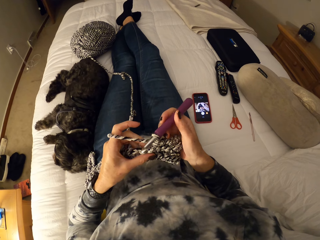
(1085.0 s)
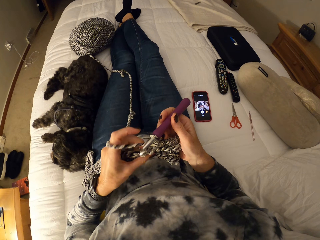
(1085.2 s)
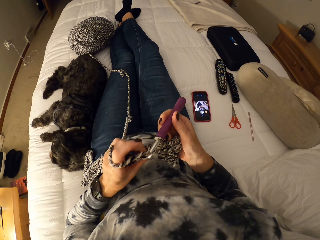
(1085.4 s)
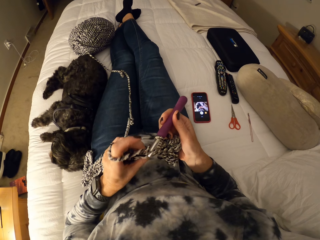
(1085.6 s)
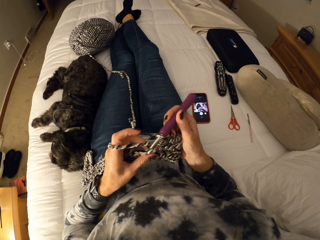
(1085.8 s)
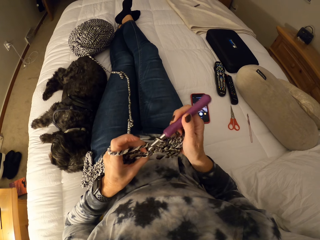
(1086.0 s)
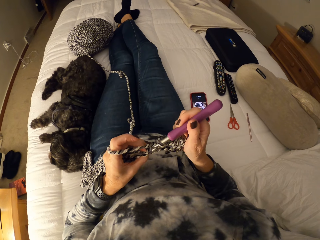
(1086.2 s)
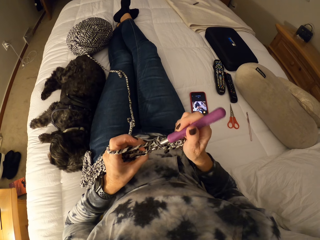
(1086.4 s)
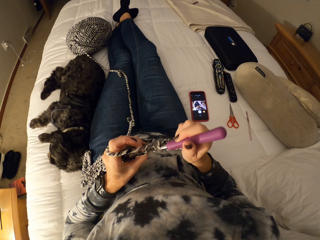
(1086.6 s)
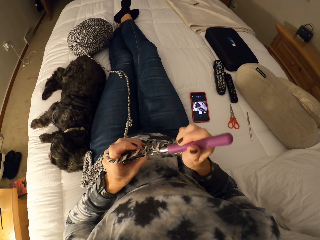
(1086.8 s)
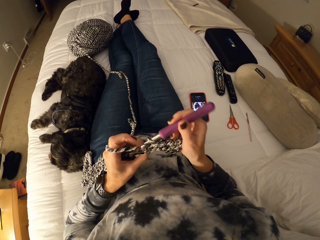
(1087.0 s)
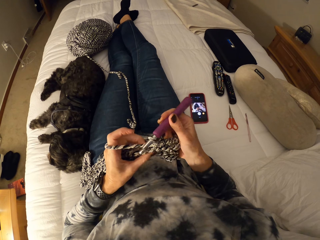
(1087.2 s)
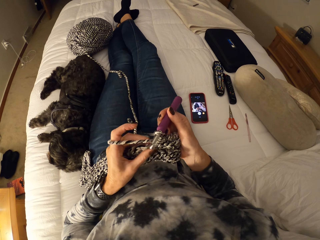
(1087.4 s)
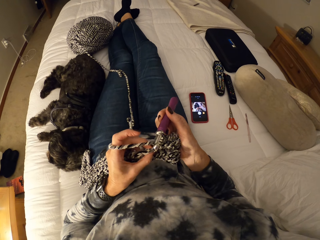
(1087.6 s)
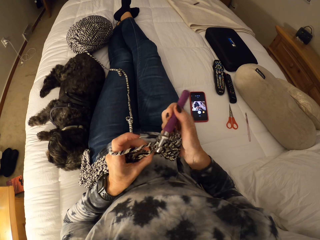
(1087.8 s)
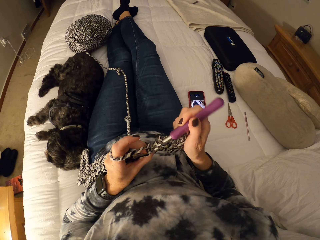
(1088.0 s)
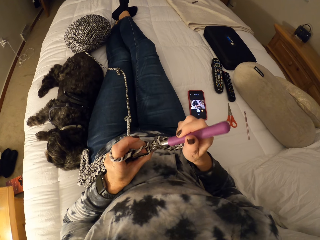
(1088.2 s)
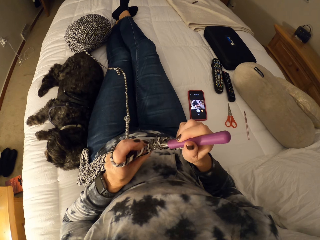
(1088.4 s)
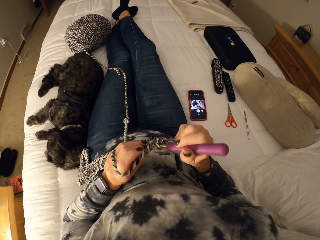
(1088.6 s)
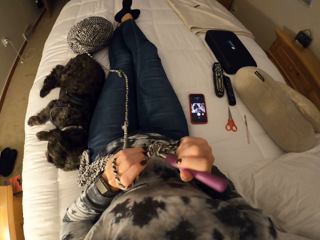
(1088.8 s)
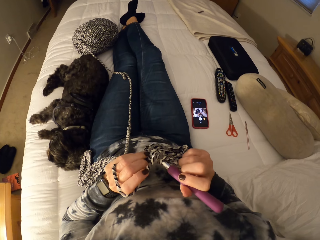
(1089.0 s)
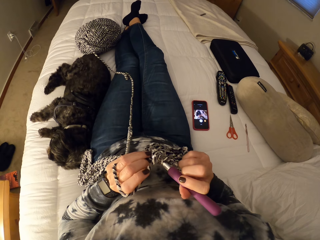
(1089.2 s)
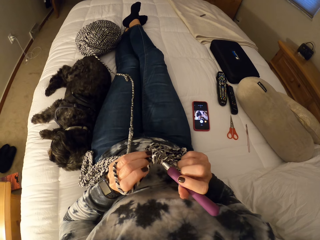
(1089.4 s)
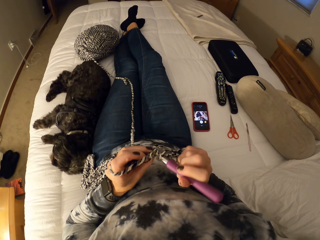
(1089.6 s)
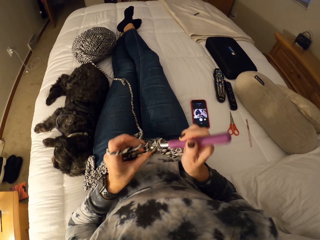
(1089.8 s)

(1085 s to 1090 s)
The camera wearer knits with the knit needle.

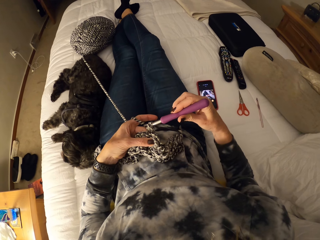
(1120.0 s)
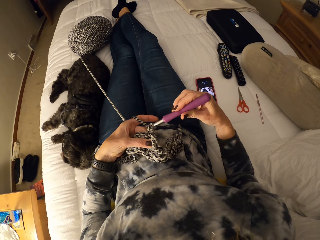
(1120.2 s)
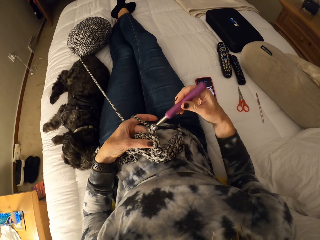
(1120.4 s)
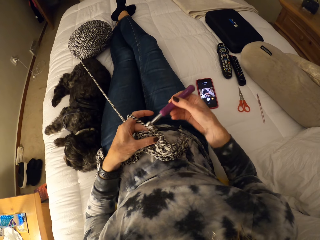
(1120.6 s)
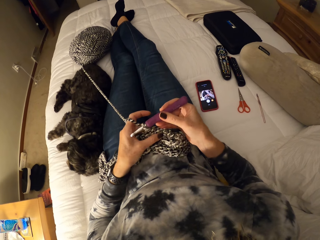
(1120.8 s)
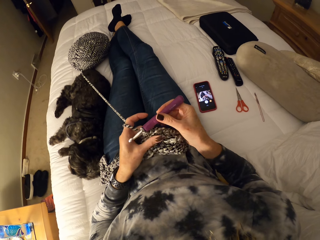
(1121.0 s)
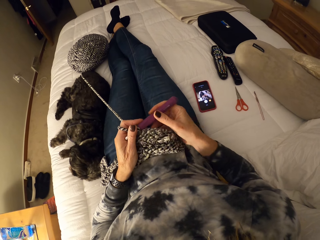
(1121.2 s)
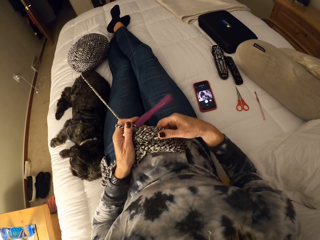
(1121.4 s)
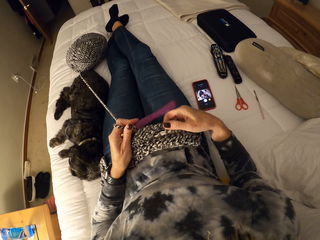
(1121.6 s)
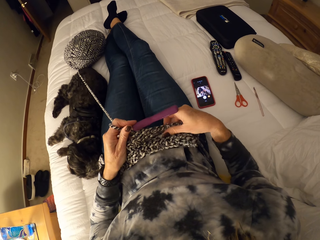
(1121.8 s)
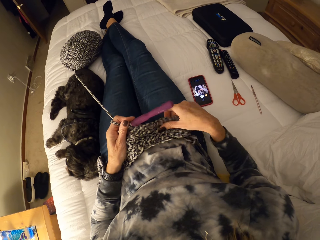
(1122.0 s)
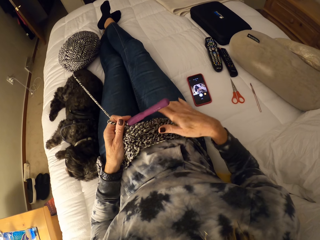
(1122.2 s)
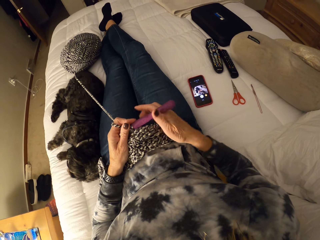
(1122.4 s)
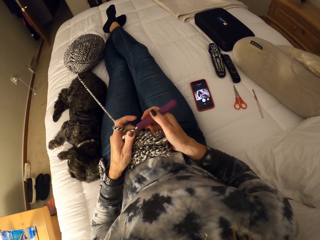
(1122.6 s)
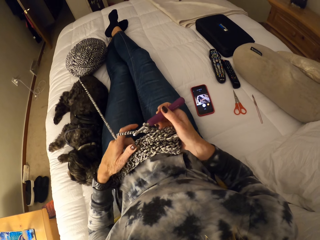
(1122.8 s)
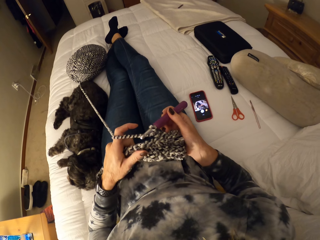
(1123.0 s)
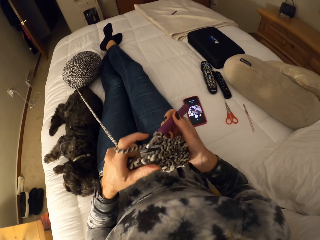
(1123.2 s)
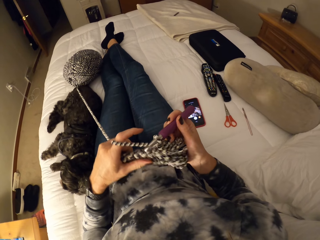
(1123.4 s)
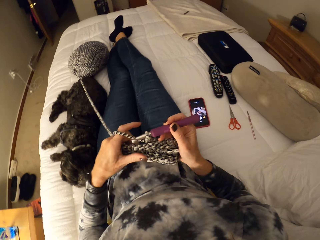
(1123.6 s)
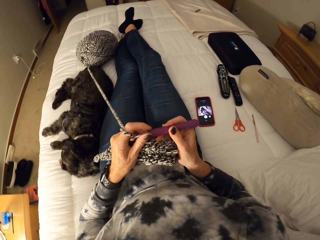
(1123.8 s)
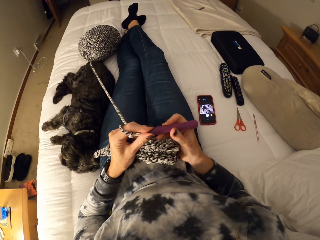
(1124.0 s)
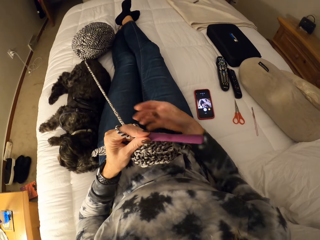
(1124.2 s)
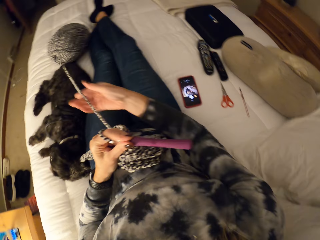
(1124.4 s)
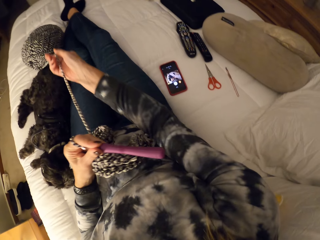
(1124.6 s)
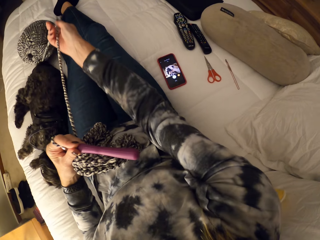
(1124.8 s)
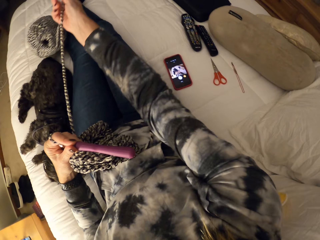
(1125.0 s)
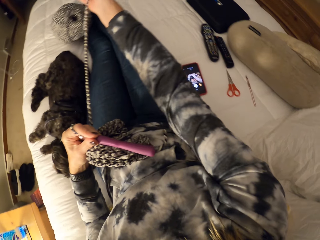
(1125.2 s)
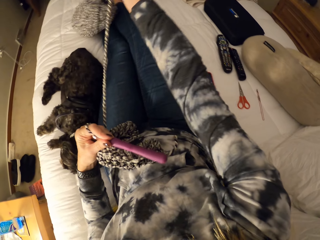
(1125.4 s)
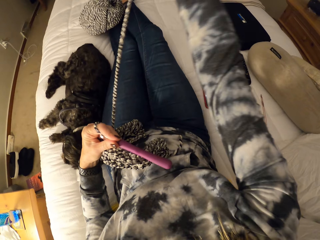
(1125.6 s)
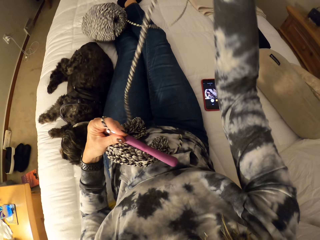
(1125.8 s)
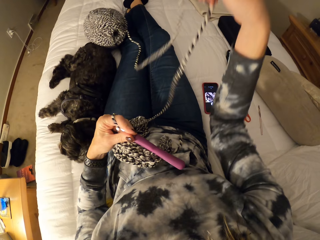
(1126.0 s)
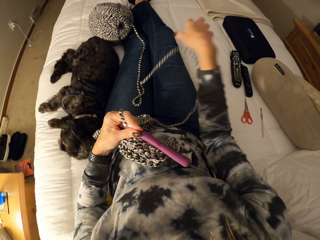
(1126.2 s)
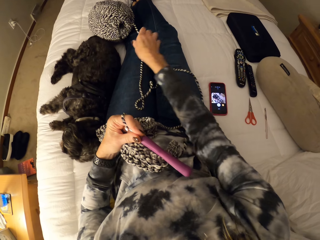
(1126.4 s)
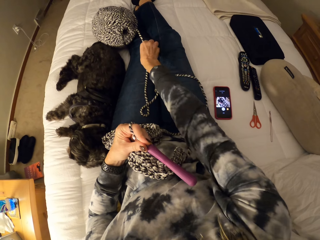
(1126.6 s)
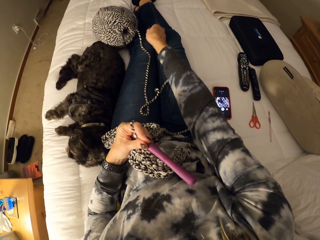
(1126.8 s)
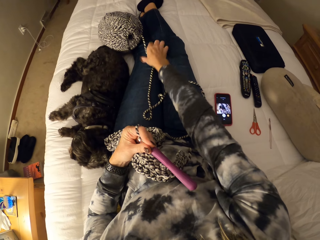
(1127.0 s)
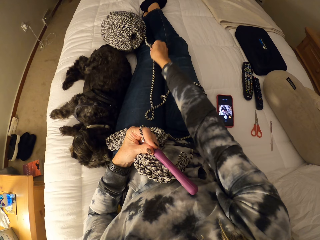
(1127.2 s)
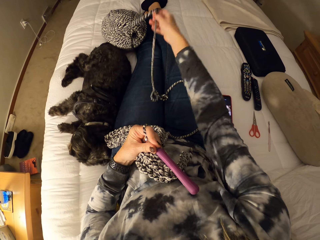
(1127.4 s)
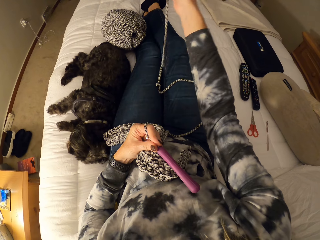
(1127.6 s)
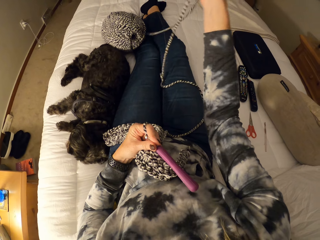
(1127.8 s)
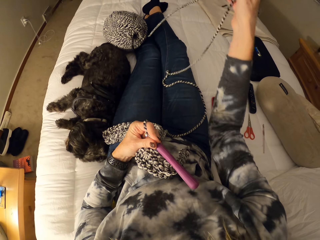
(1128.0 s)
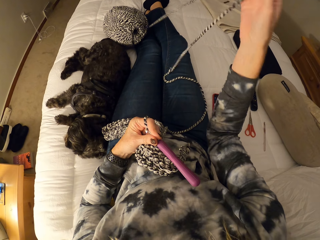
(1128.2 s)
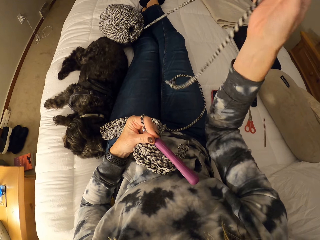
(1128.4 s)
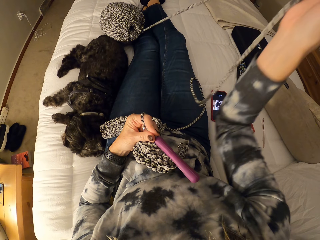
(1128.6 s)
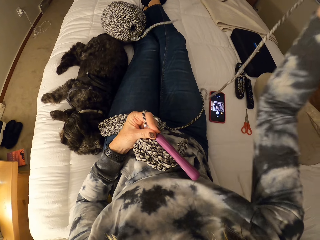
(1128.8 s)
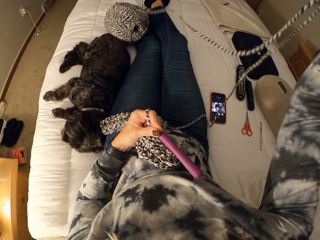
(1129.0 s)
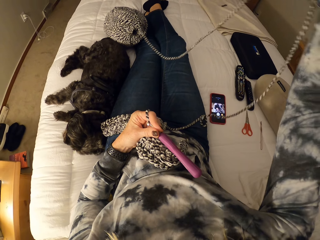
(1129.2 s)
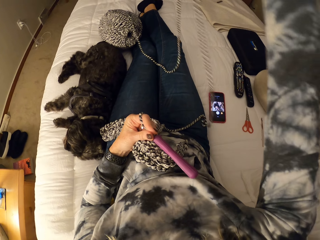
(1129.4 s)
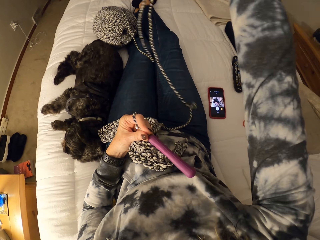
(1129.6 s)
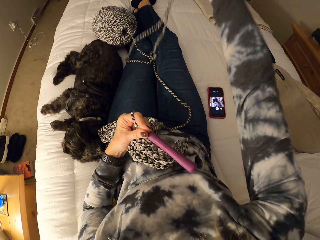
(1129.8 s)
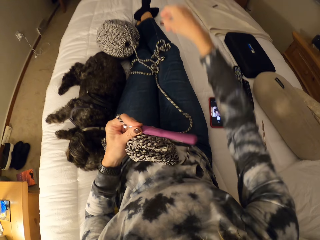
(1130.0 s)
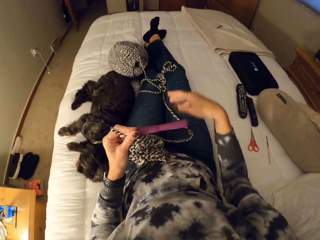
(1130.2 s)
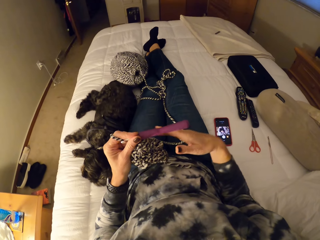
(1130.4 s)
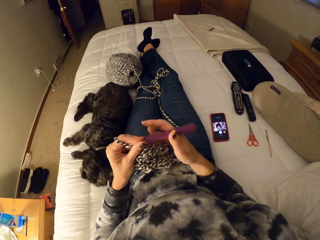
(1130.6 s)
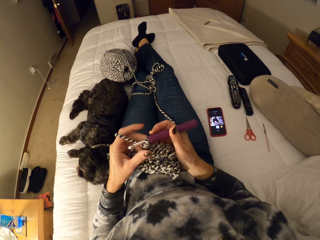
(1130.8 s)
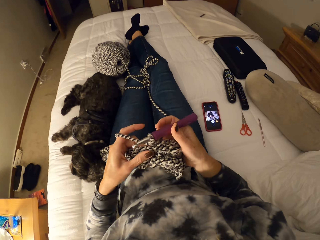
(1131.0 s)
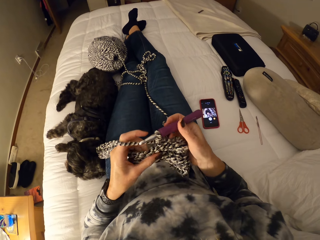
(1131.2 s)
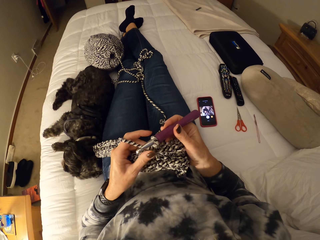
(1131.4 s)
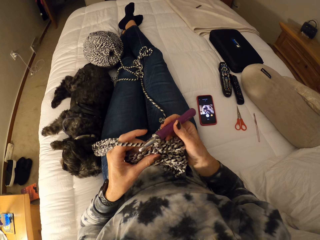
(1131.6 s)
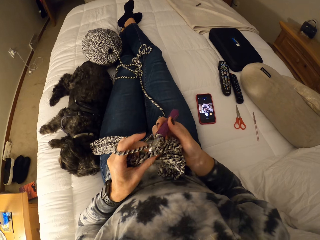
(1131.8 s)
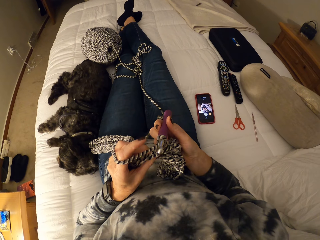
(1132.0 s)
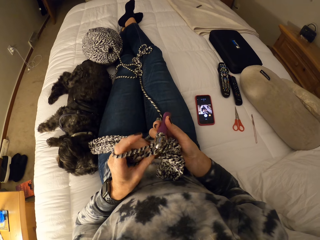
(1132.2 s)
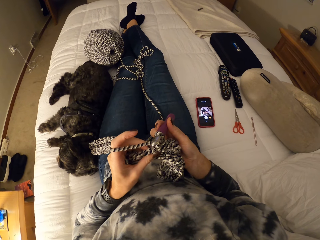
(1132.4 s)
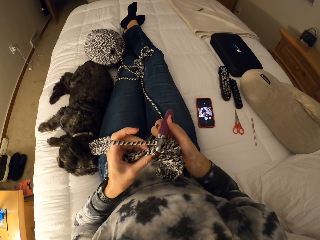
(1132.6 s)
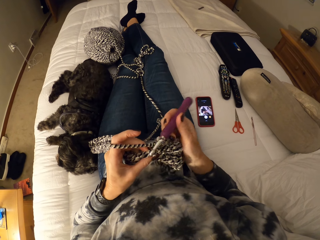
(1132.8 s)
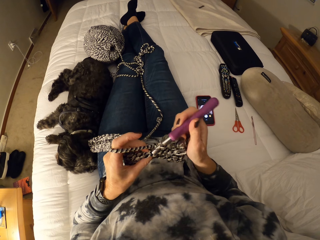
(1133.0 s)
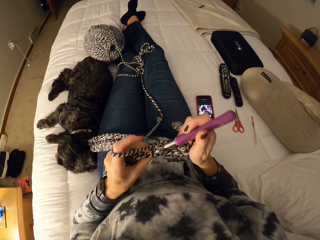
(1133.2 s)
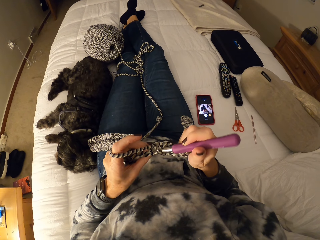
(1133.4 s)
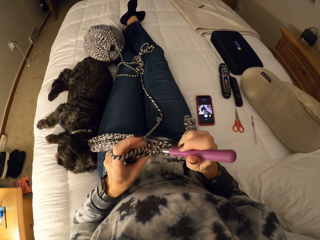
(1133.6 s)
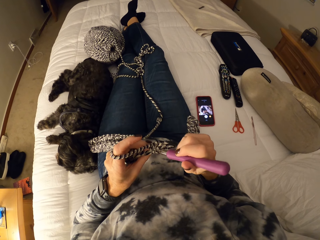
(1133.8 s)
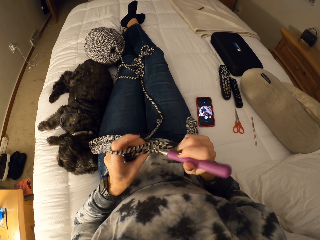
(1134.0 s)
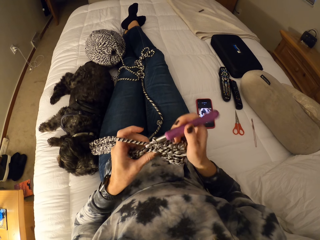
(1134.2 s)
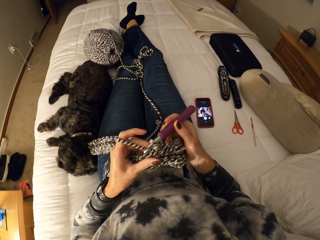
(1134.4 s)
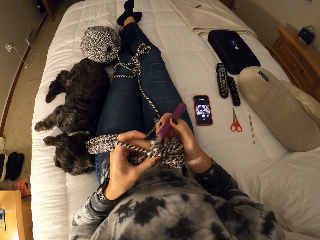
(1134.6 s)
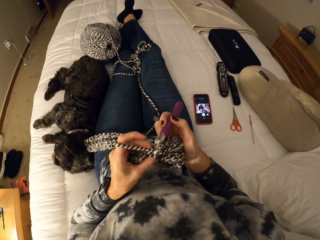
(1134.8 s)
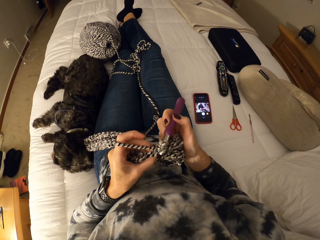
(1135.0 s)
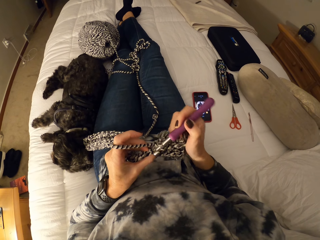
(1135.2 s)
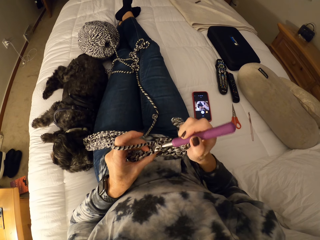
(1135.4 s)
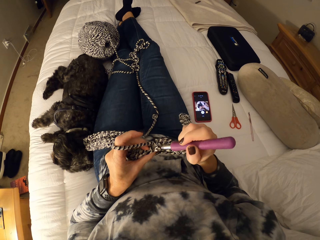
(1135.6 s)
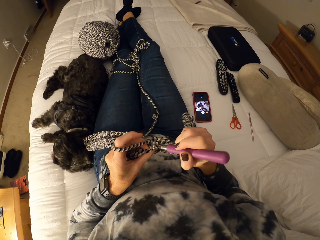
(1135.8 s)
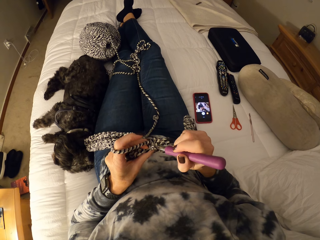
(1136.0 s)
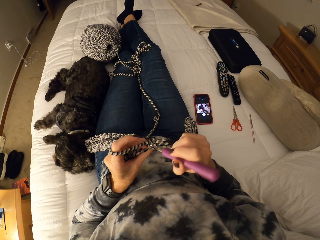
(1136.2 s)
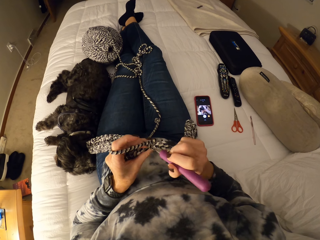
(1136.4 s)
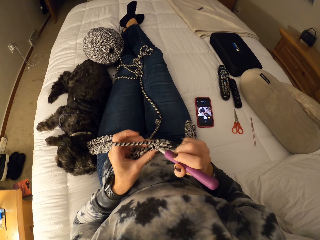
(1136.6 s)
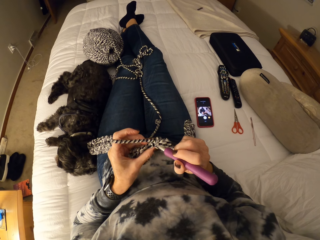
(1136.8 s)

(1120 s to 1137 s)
The camera wearer holds the crochet hook or hook needle with her left hand. She adjusts the crochet hook with her right hand. She holds the crochet. She moves both hands up a bit with the crochet and the crochet hook. She holds the crochet hook with her left hand. She unwinds the yarn with her right hand. She pulls the yarn. She places the yarn on her thighs. She pulls the yarn again. She drops the yarn on her thighs. She continues crocheting the yarn. She holds the hook needle. She knits the crochet.
